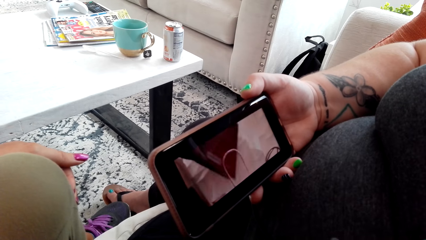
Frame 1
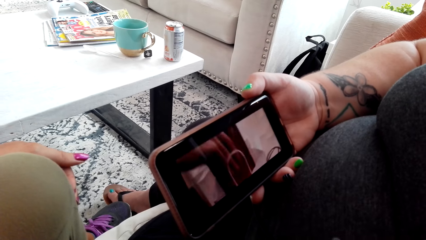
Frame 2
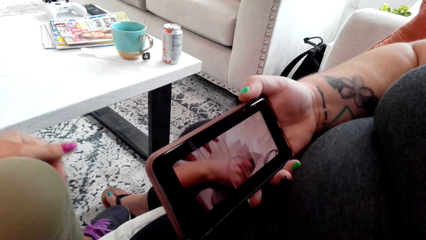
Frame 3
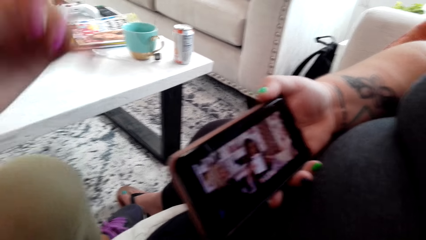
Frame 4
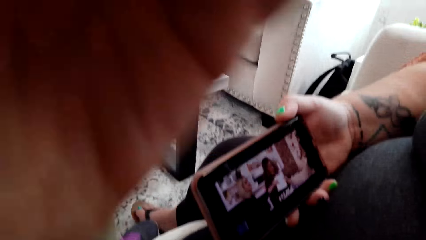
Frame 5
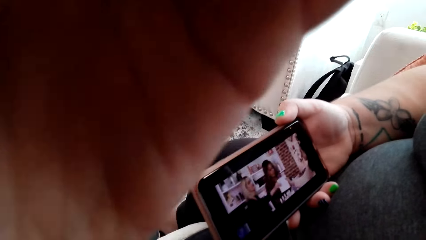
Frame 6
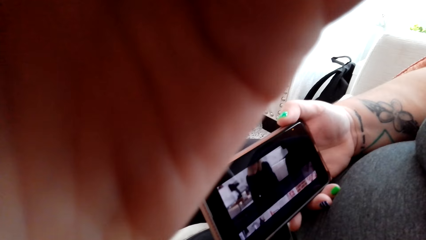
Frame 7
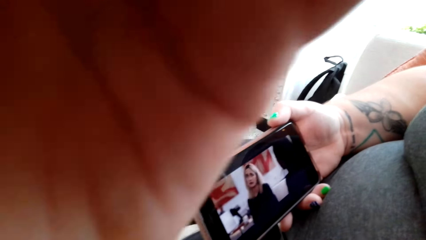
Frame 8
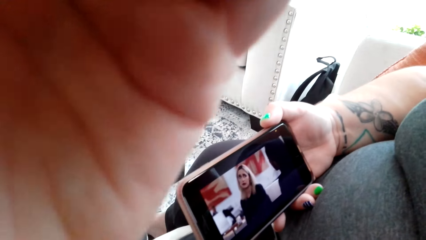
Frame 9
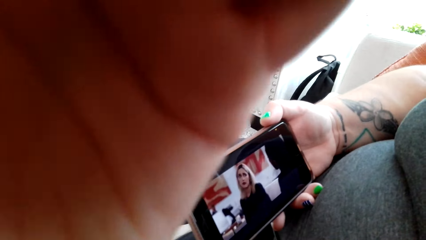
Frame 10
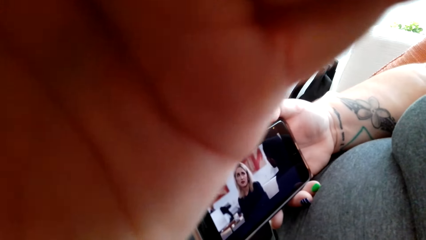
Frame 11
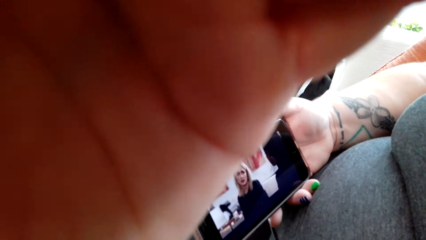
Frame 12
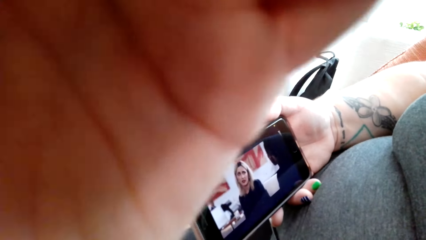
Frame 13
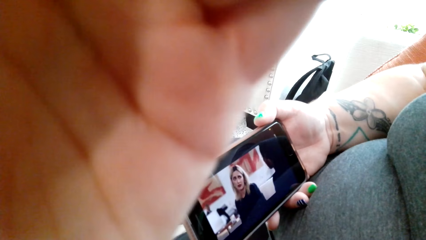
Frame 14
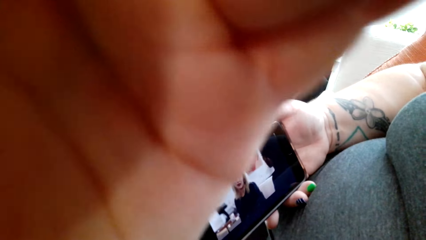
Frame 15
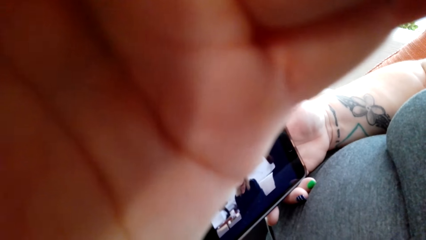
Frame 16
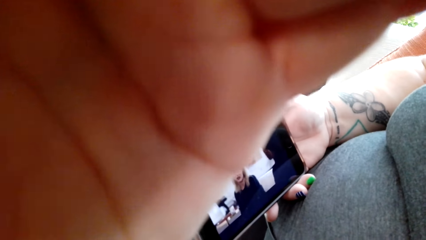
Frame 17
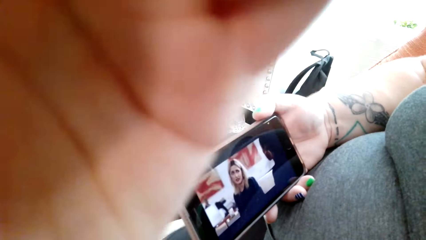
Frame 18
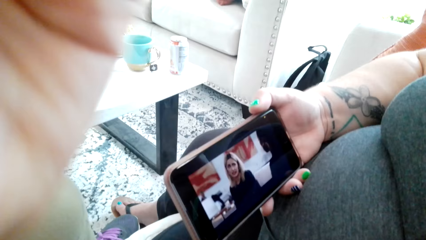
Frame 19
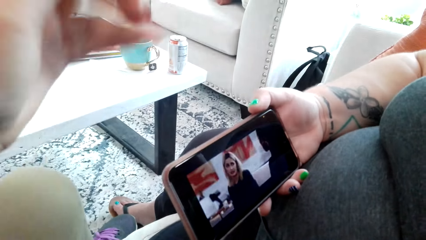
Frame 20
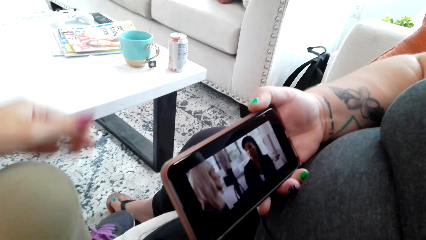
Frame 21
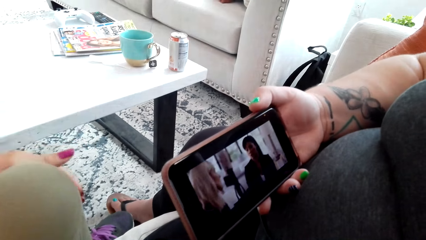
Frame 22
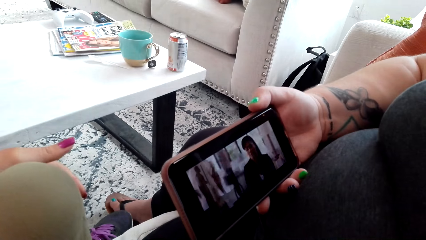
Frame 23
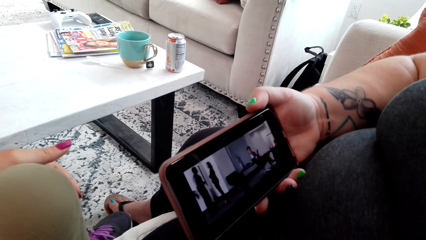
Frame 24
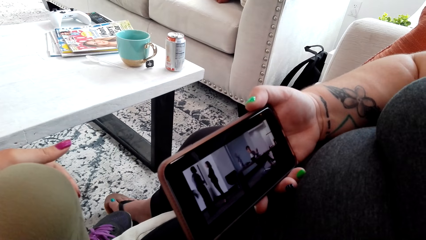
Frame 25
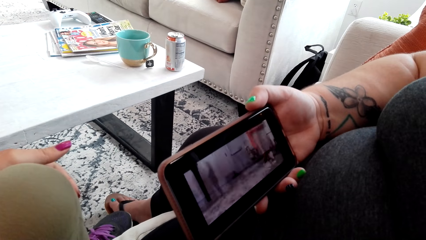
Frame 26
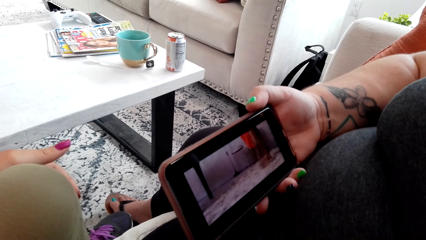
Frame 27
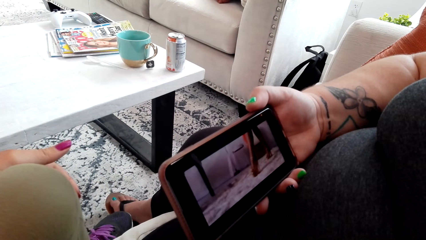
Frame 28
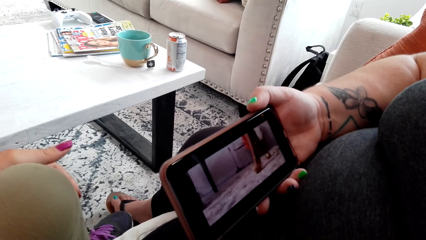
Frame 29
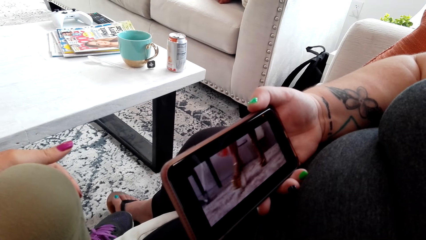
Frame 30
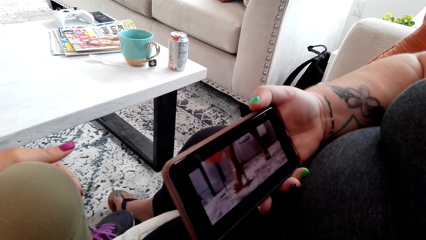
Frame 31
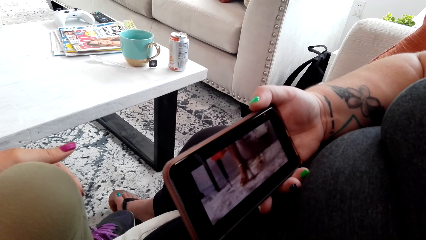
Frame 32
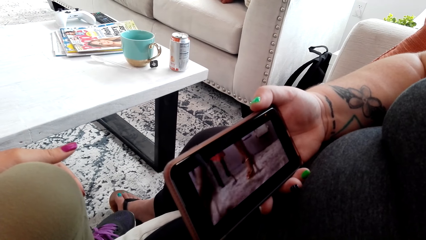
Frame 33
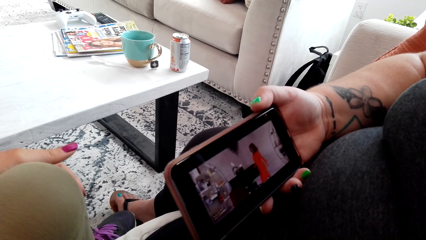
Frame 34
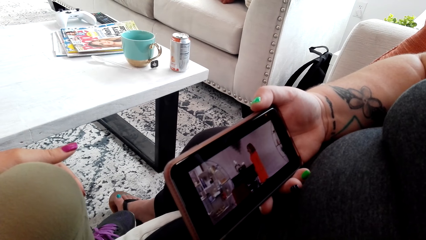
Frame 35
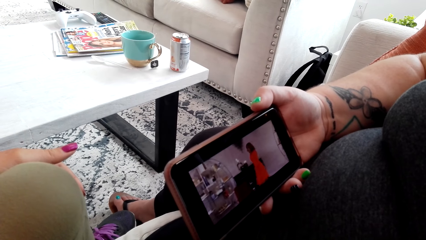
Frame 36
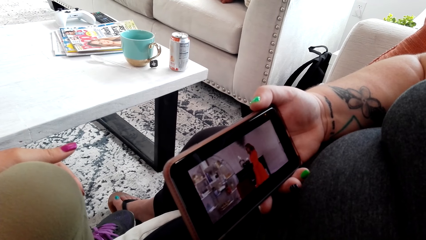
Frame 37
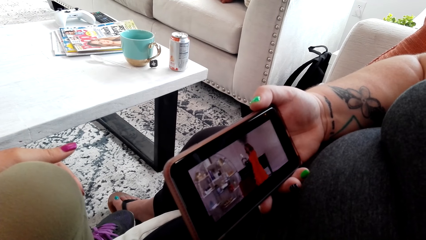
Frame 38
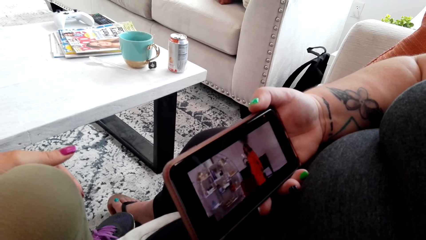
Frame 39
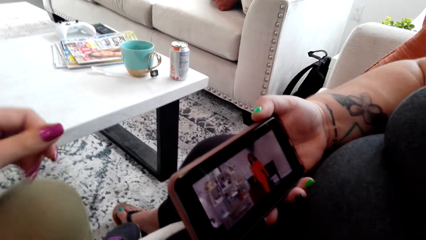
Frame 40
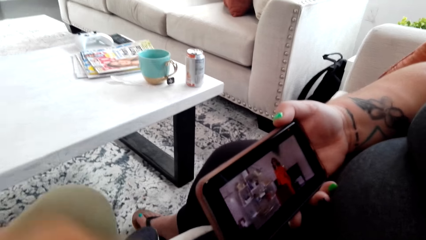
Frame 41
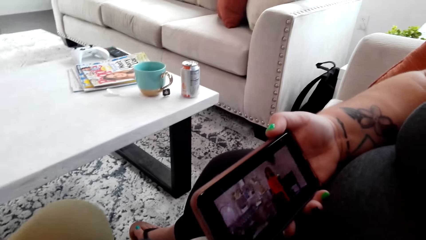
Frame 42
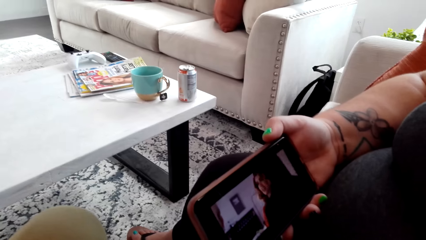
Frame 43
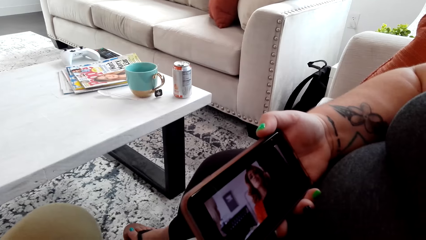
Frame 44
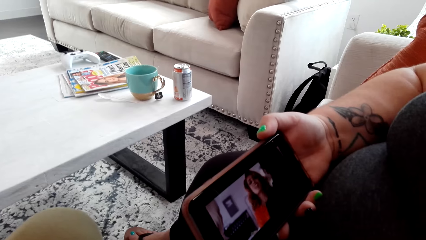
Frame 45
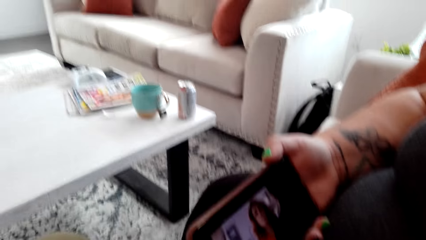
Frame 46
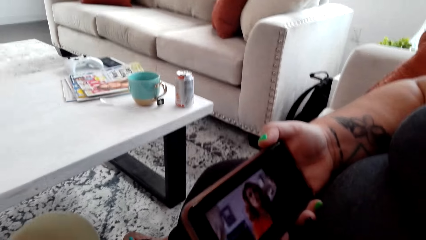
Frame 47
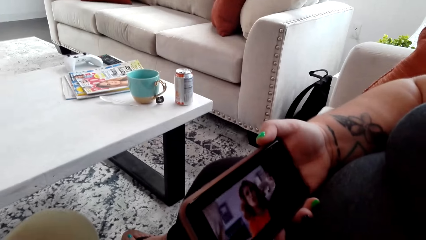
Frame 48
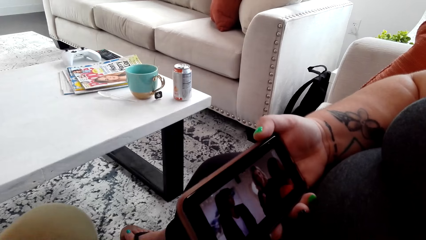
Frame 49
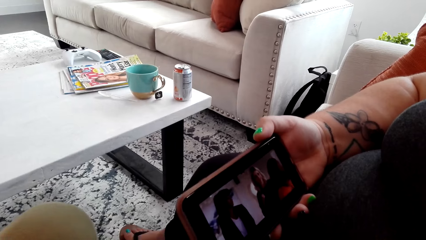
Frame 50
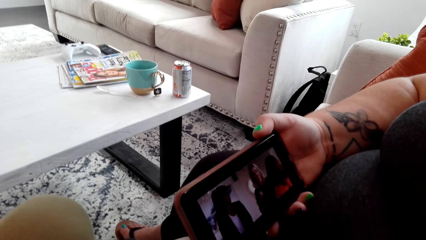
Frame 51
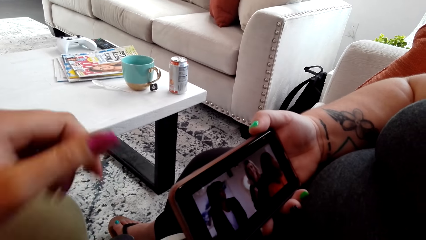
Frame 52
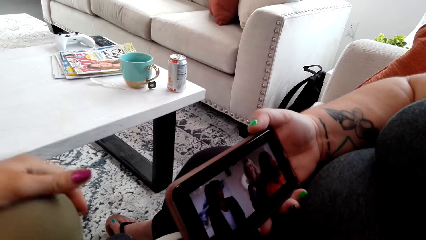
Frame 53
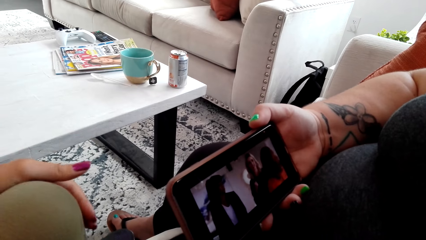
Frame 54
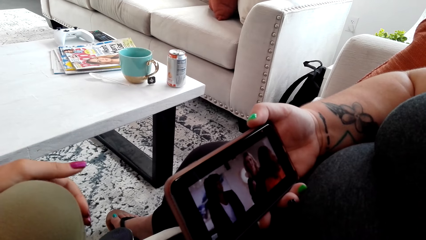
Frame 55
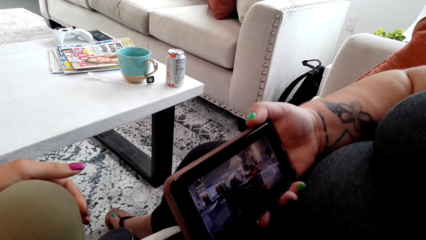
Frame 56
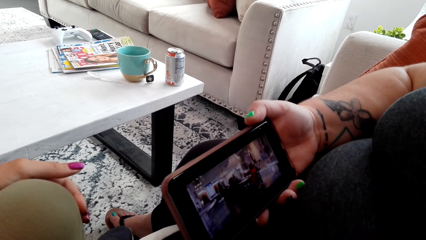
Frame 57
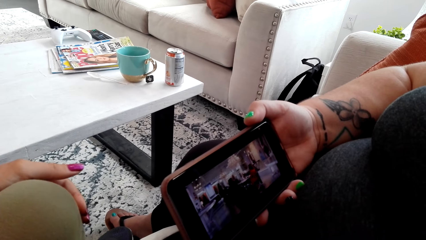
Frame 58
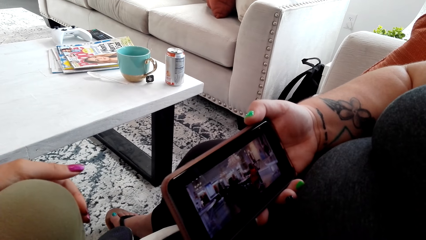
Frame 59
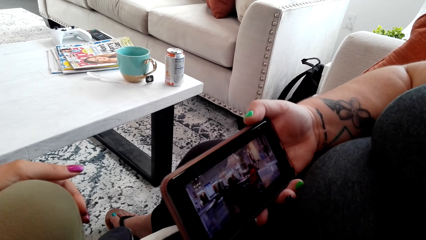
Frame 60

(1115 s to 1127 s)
The camera wearer touches the camera. She adjusts the camera. She holds on her knees. A woman watches a video on her phone with the camera wearer.

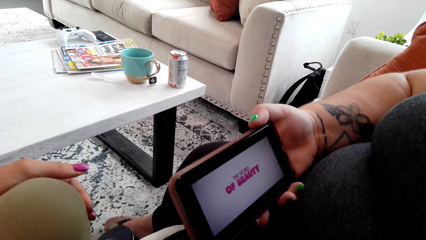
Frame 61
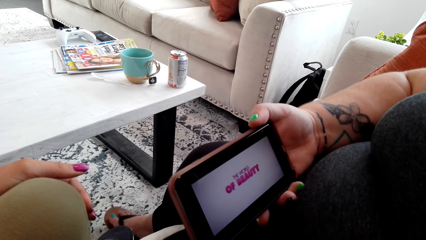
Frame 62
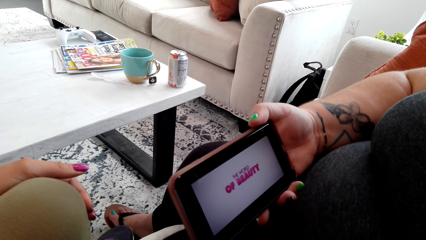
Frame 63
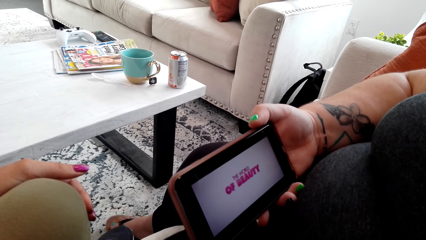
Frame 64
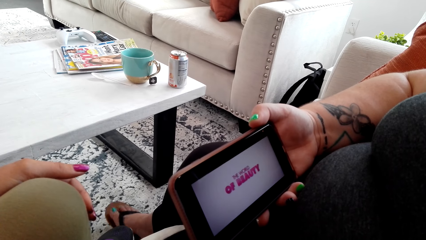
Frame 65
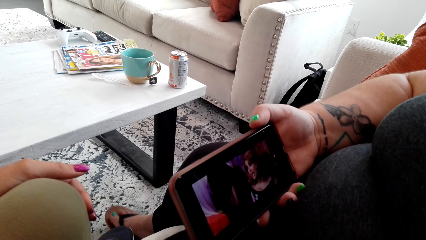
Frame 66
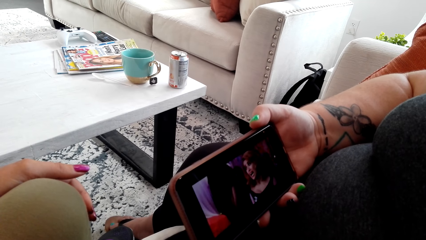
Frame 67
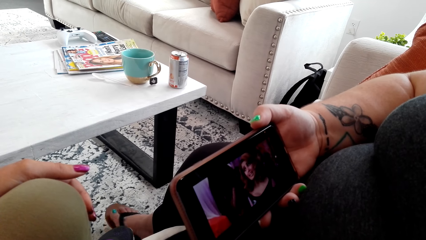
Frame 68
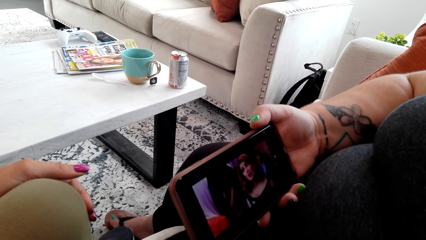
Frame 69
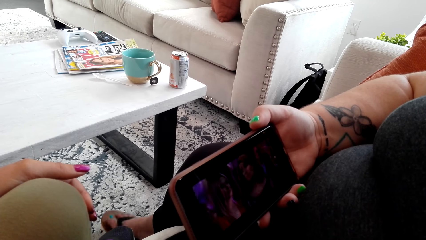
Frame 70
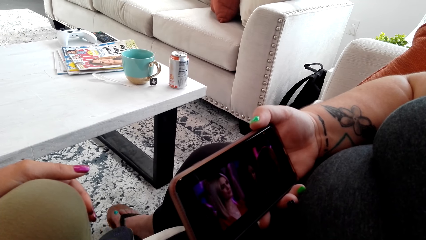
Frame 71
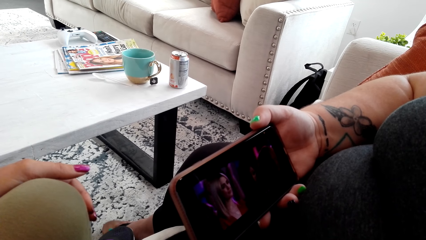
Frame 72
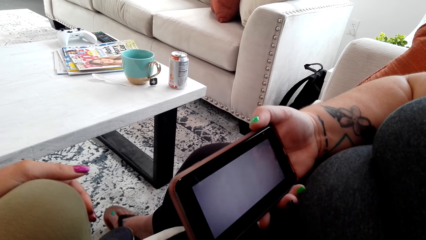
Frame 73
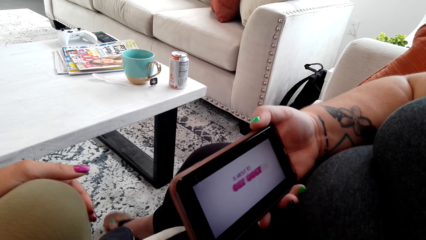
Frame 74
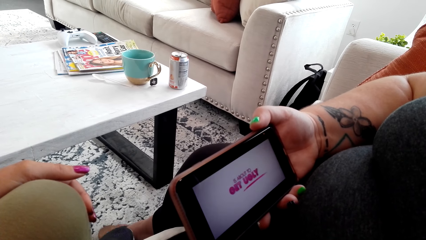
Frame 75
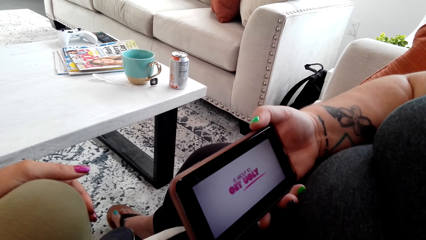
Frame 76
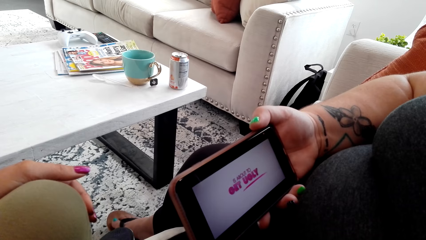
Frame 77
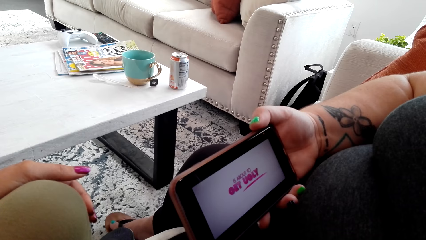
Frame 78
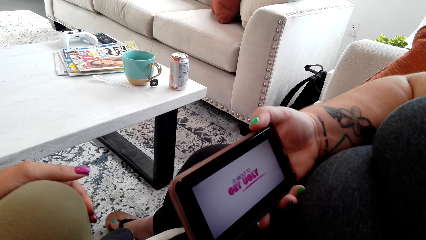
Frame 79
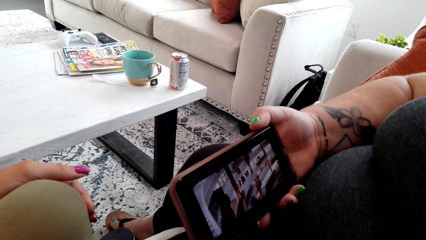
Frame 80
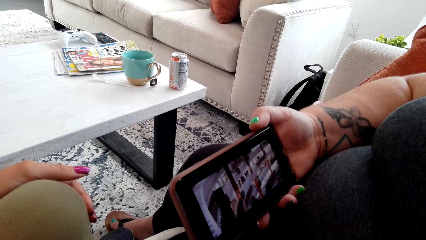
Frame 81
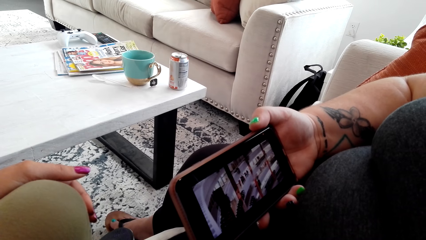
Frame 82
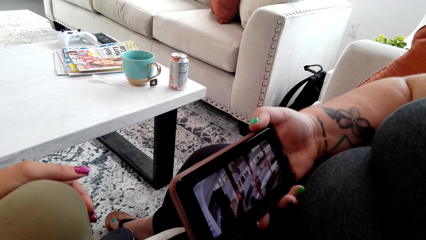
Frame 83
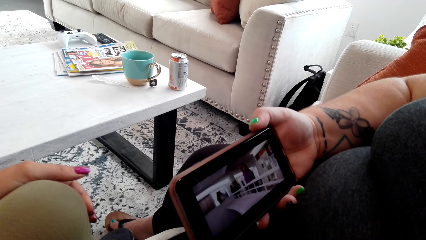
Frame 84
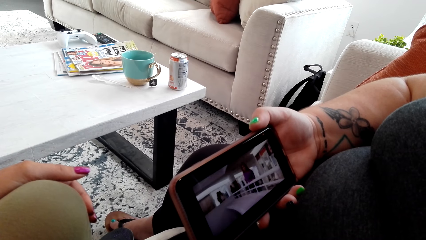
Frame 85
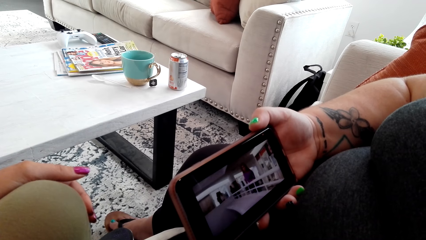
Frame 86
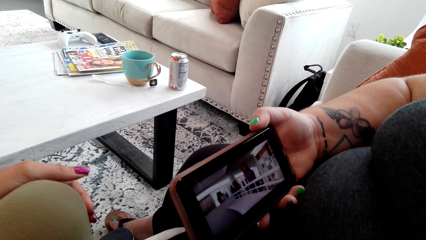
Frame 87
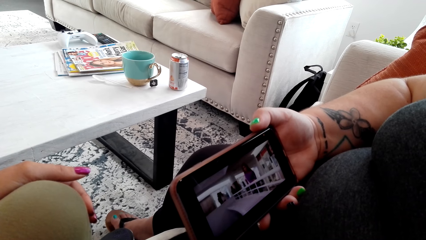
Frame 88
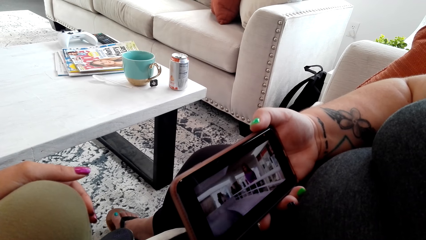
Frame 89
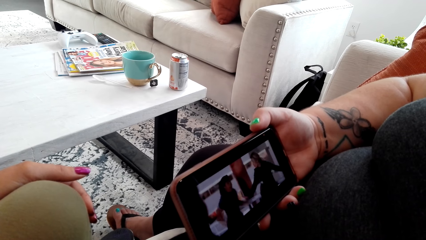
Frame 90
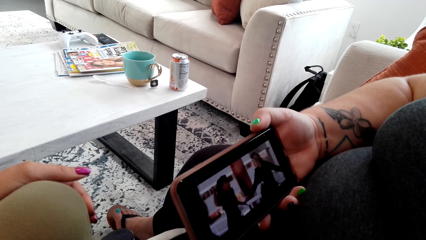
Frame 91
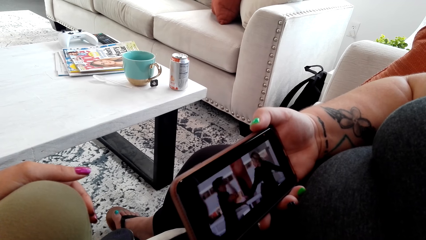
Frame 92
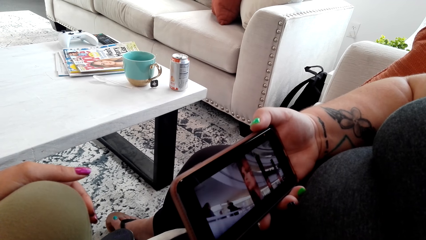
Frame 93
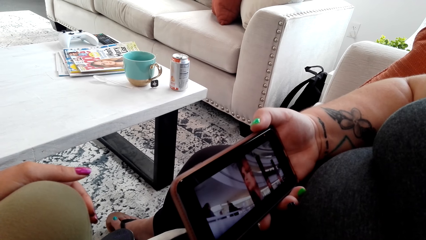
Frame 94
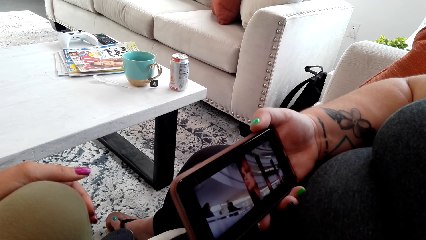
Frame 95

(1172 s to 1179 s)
A woman shakes her right leg.
